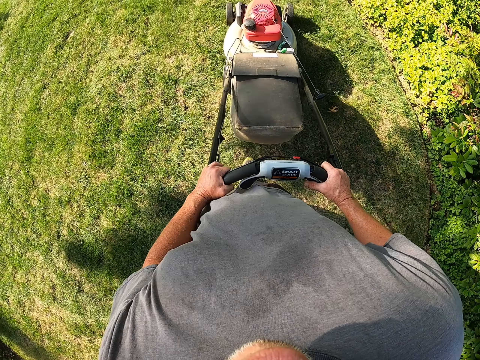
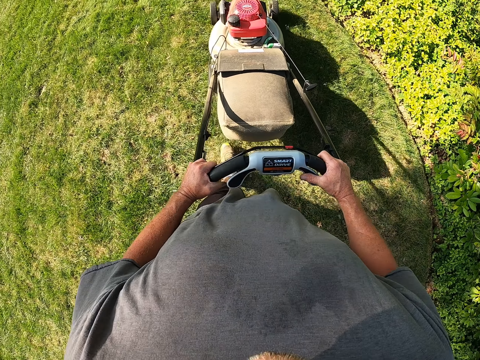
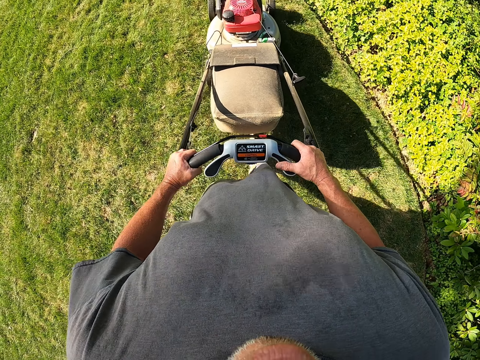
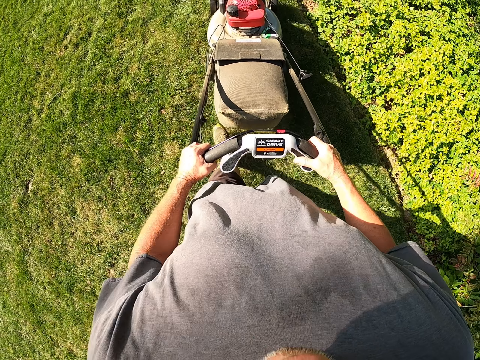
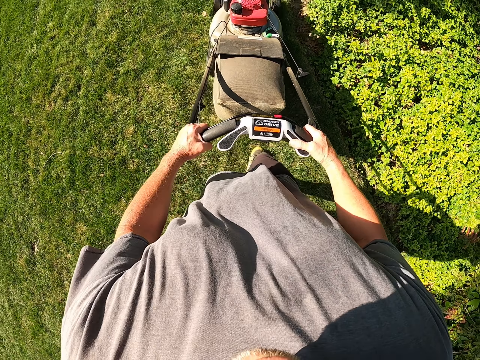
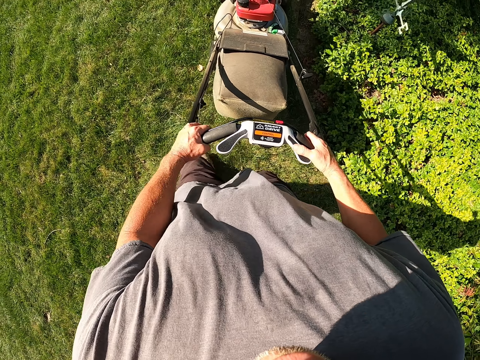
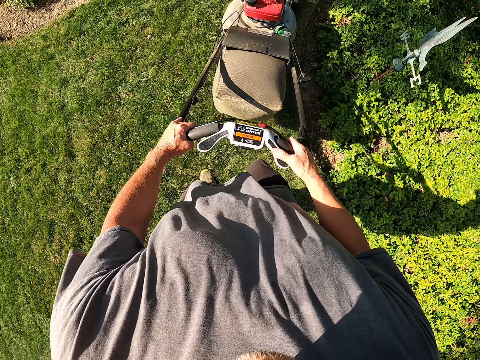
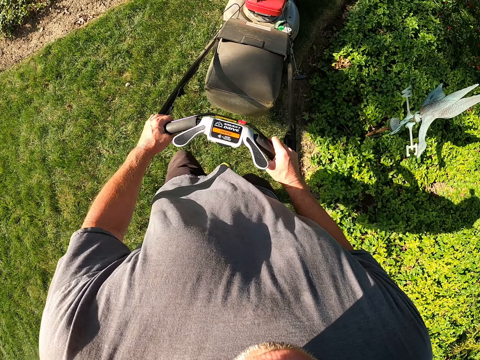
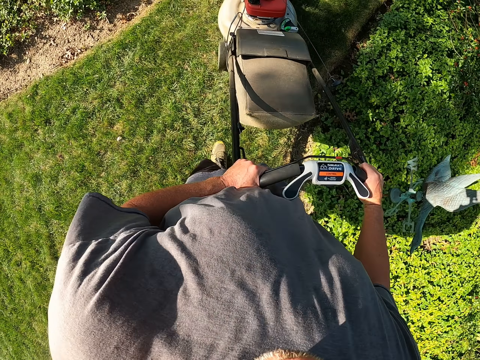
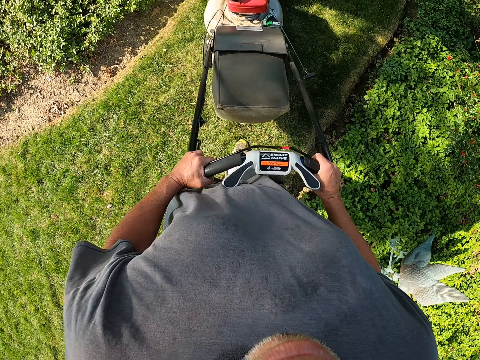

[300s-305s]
The camera wearer cuts grass with a lawn mower.

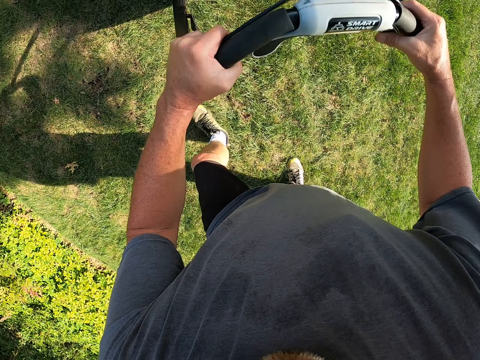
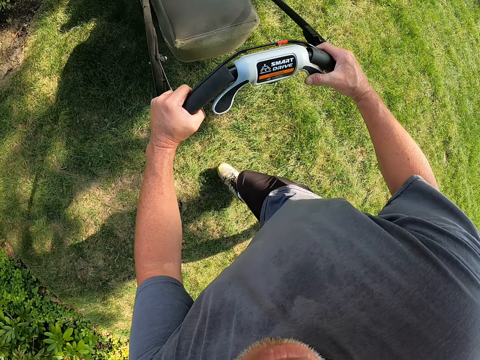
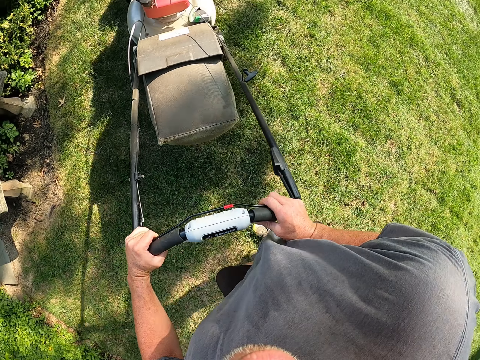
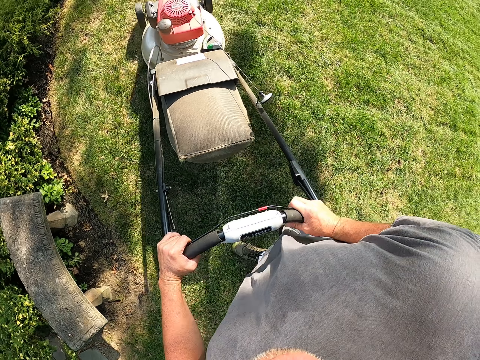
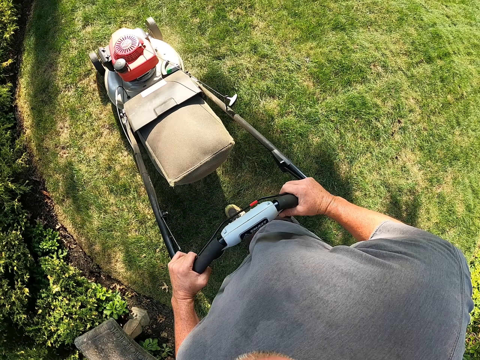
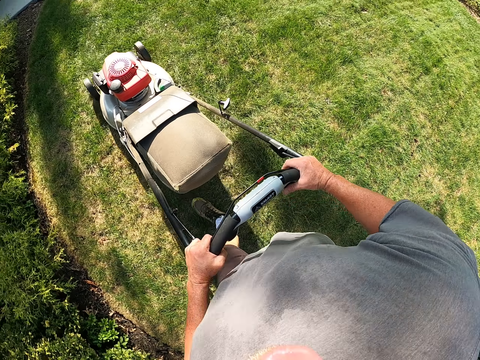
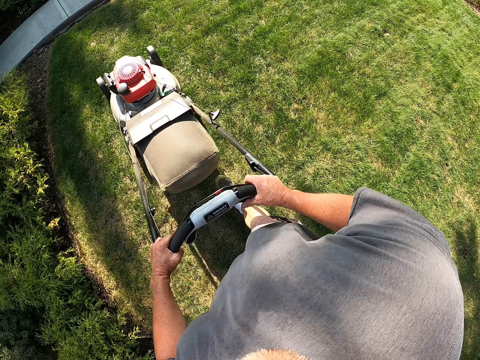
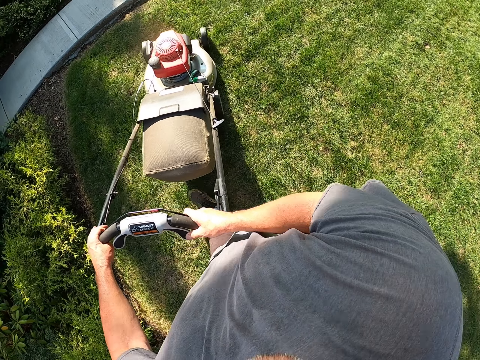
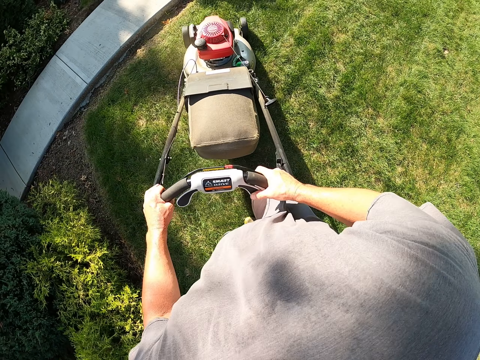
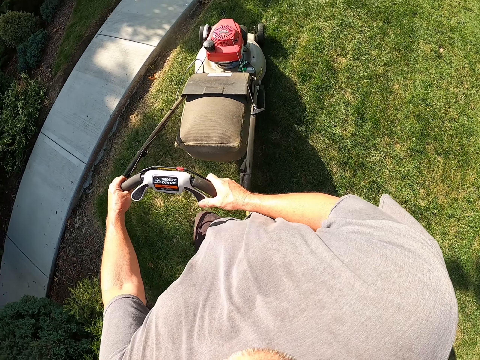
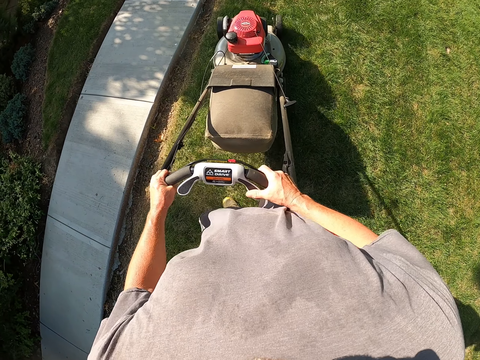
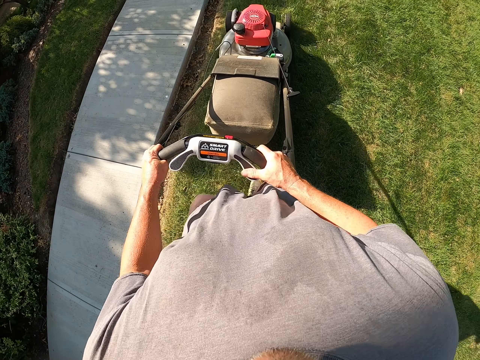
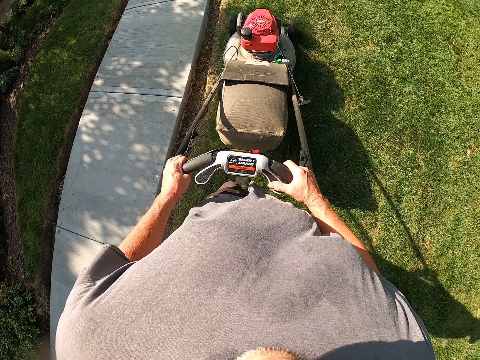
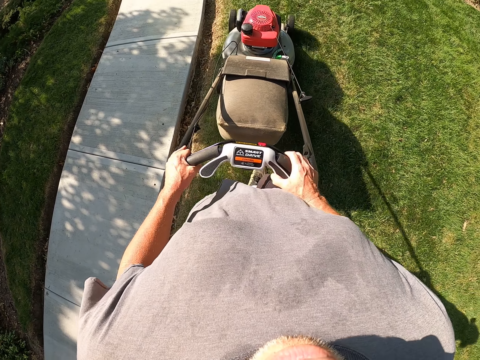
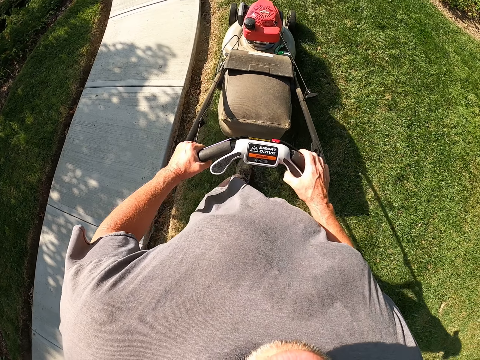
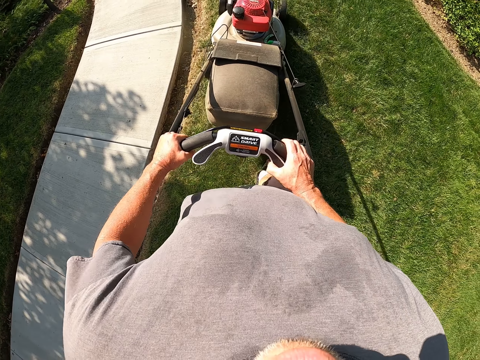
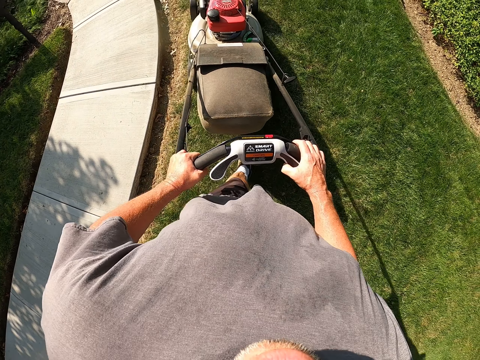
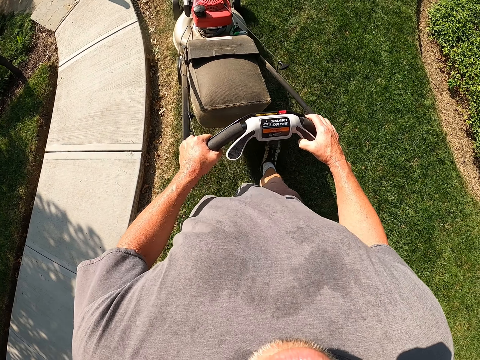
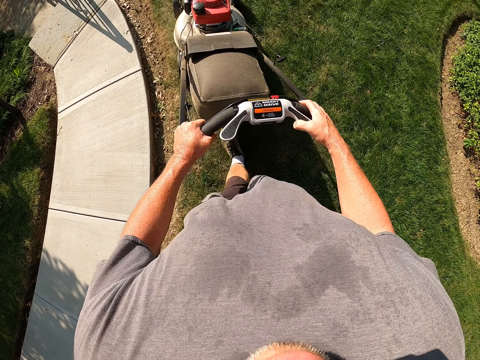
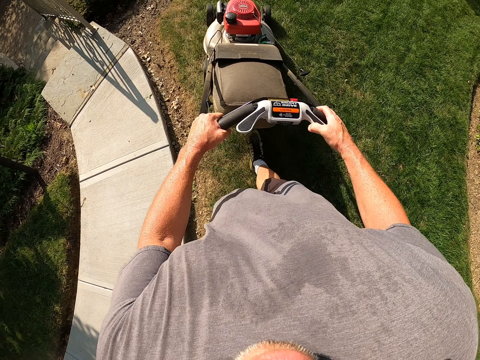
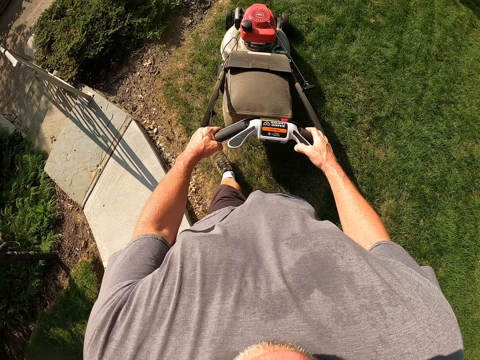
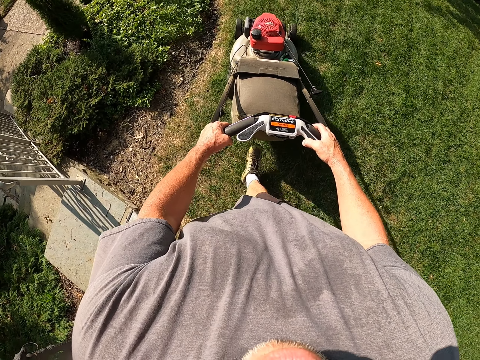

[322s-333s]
The camera wearer raises a lawn mower. They cut grass with the lawn mower. They turn left. They cut grass with the lawn mower.

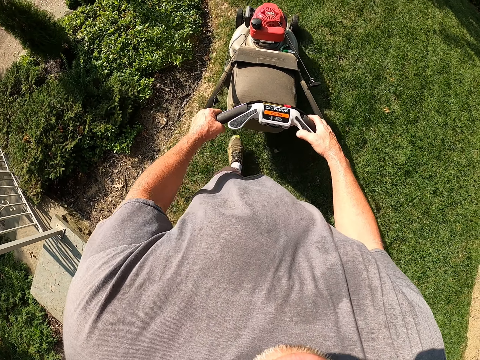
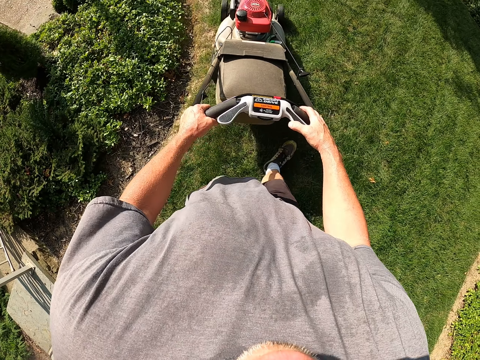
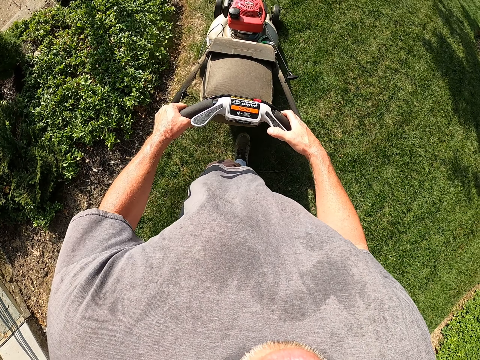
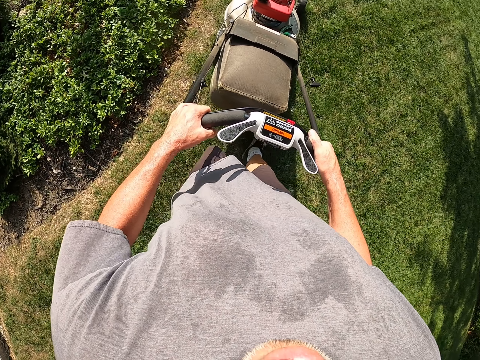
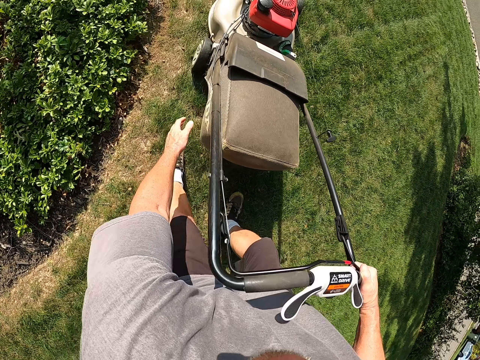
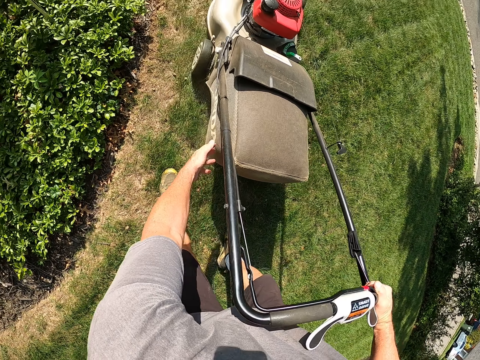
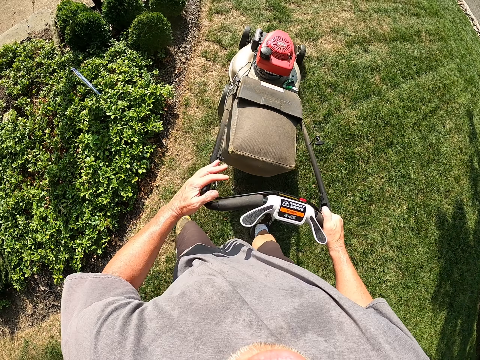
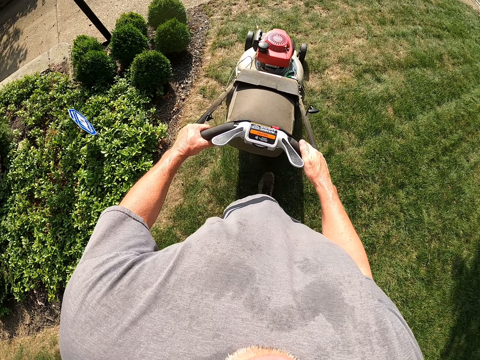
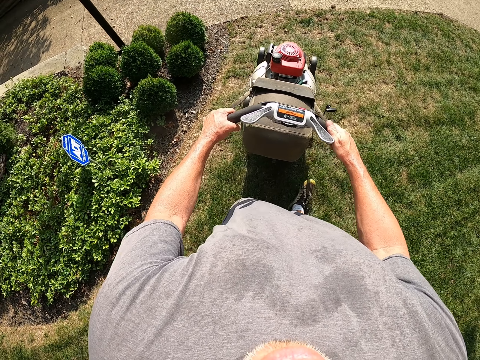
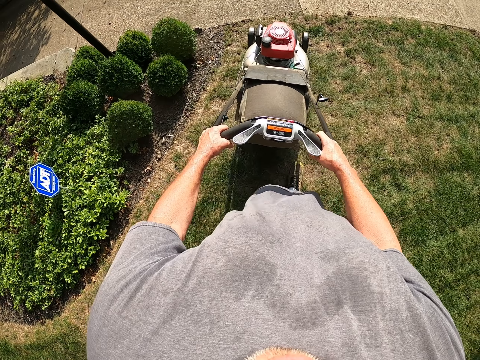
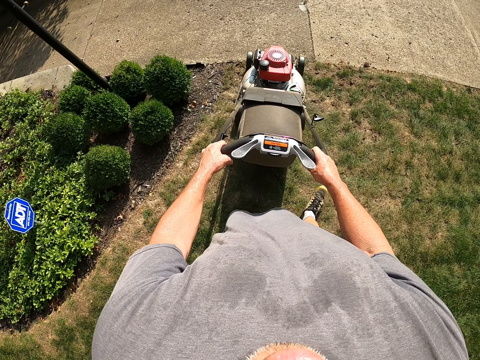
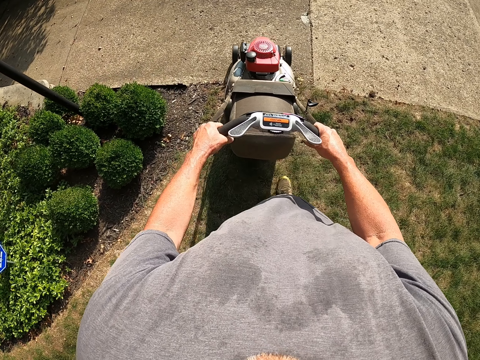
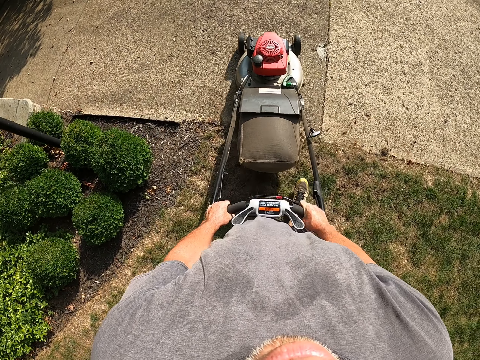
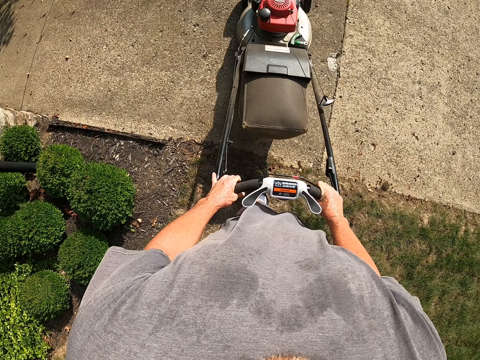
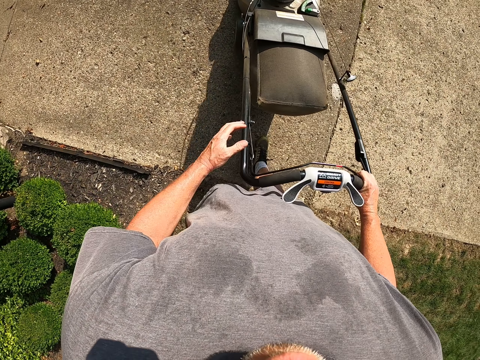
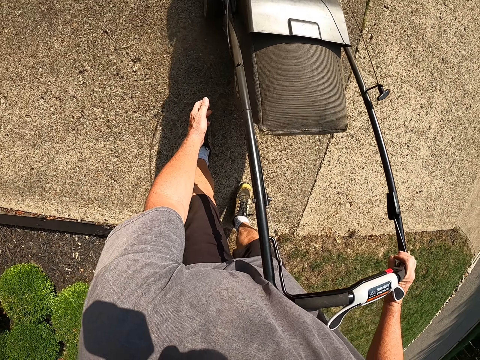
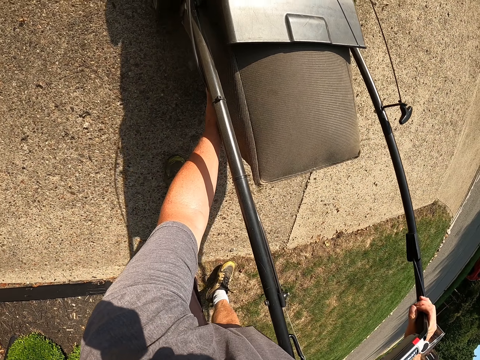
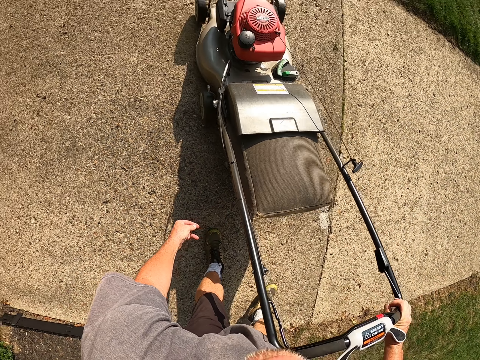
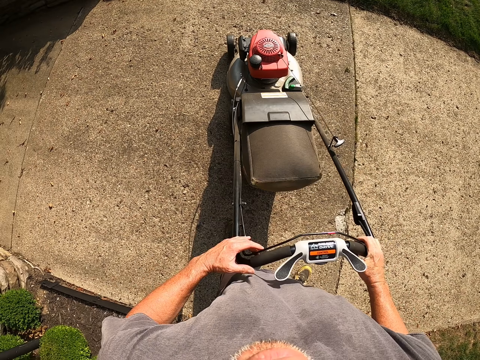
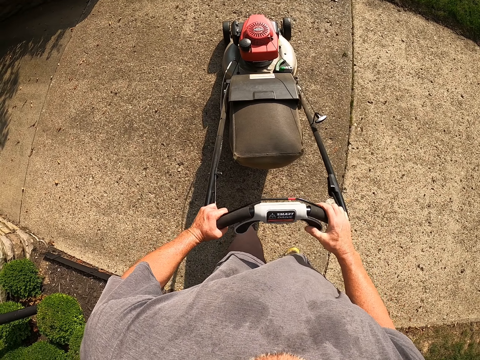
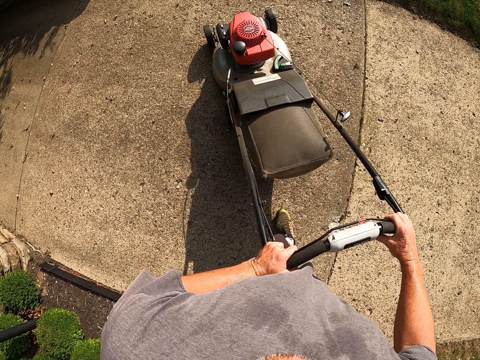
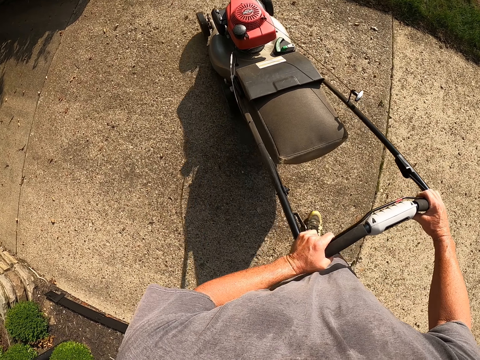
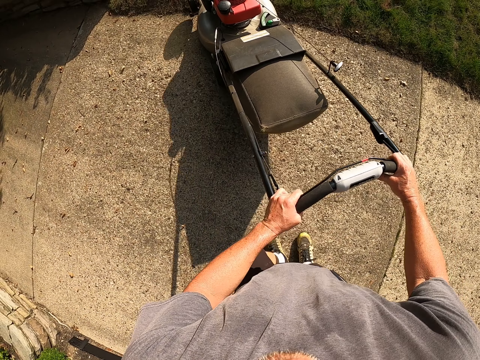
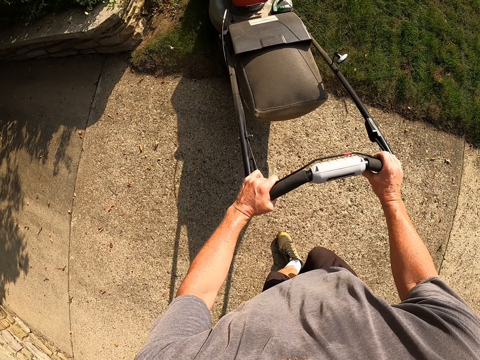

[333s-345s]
The camera wearer touches a lawn mower. They touch the grass bag. They cut grass with the lawn mower. They pull the lawn mower on the pavement. They touch the lawn mower. They check the grass bag. They turn left.
